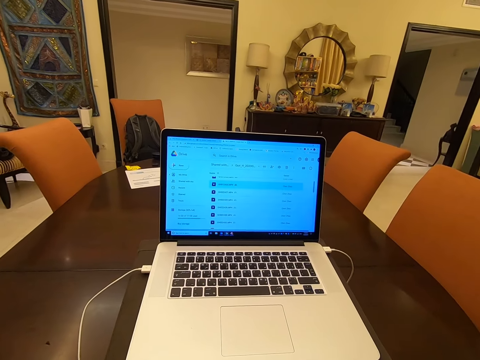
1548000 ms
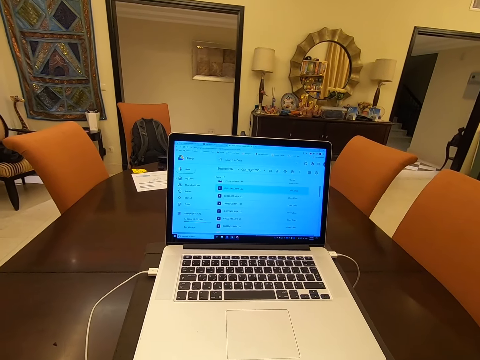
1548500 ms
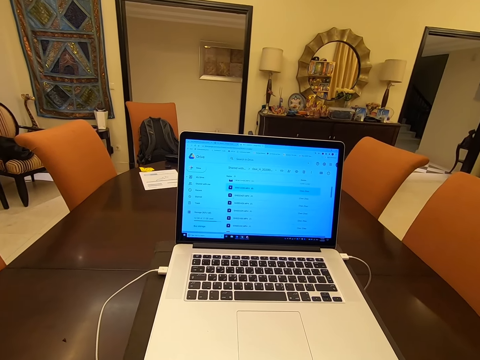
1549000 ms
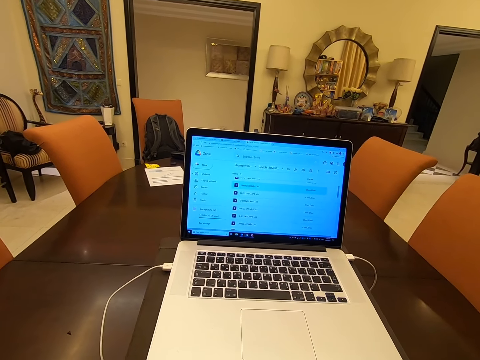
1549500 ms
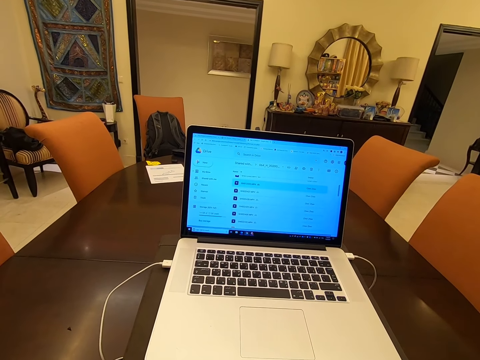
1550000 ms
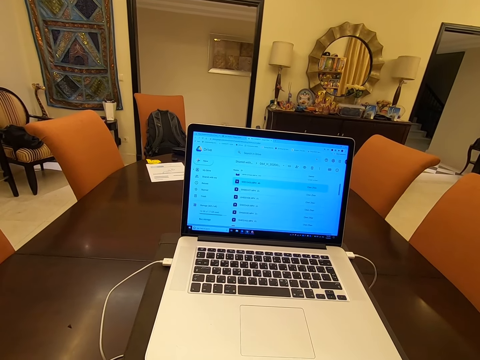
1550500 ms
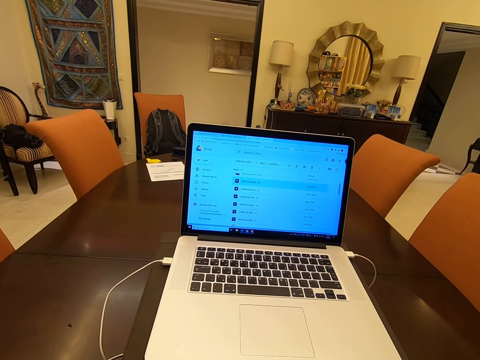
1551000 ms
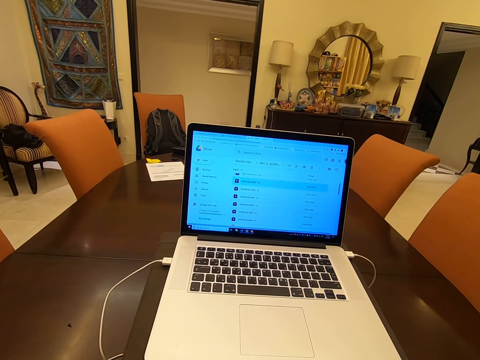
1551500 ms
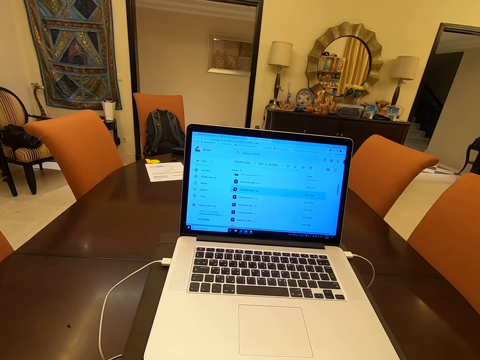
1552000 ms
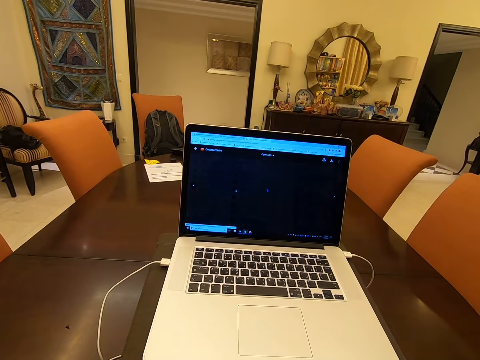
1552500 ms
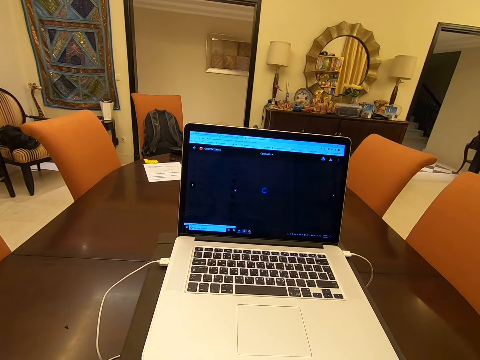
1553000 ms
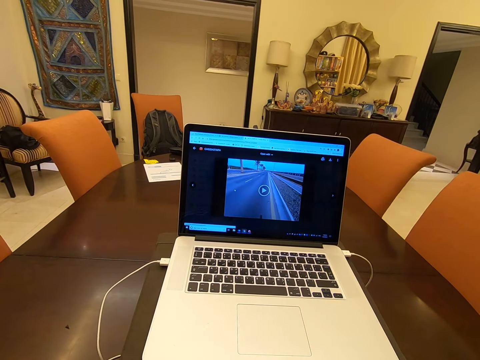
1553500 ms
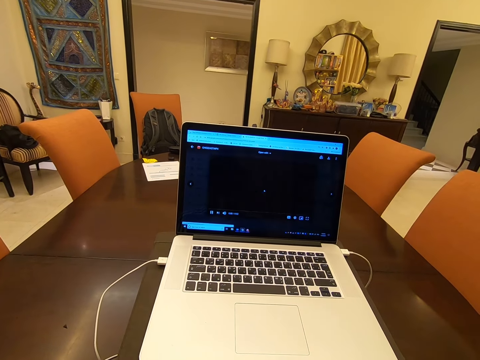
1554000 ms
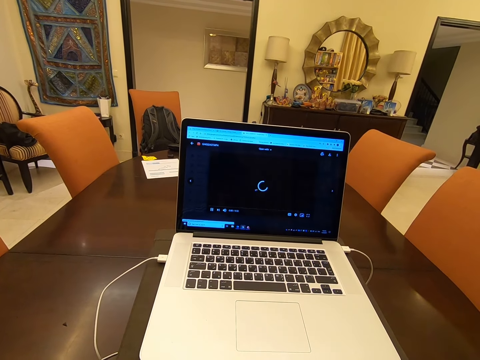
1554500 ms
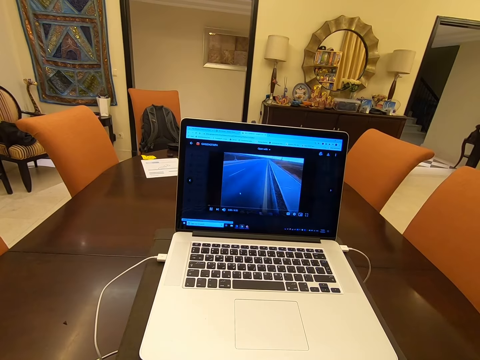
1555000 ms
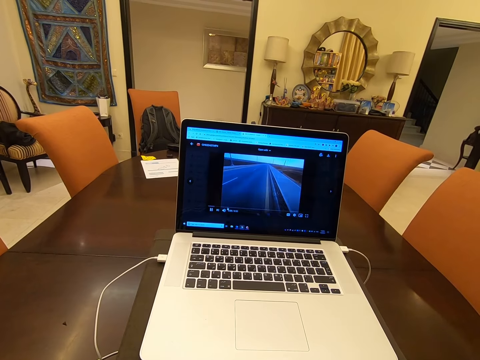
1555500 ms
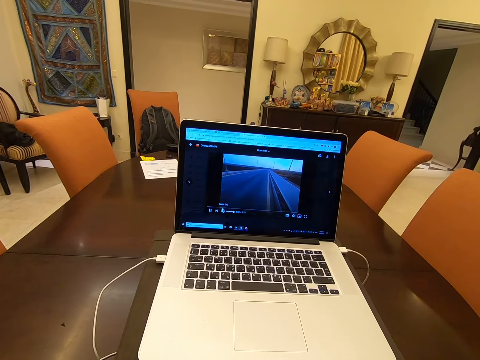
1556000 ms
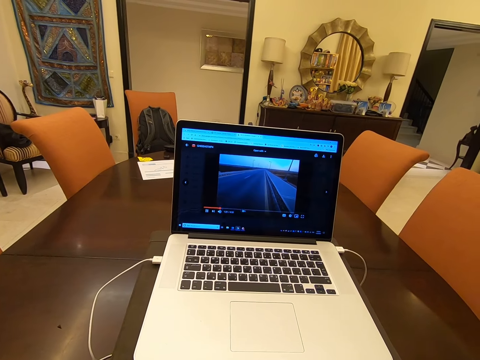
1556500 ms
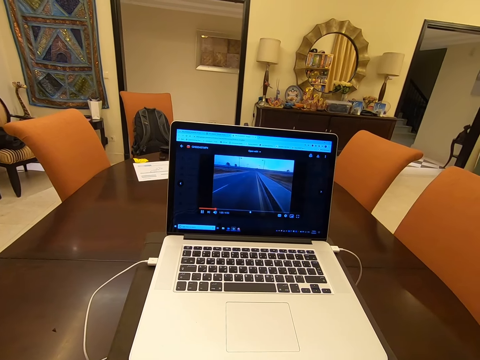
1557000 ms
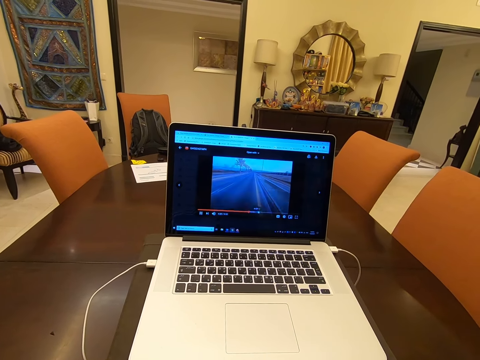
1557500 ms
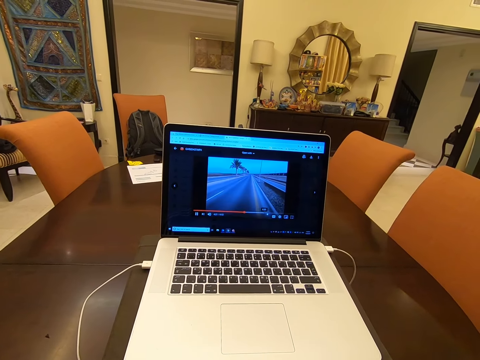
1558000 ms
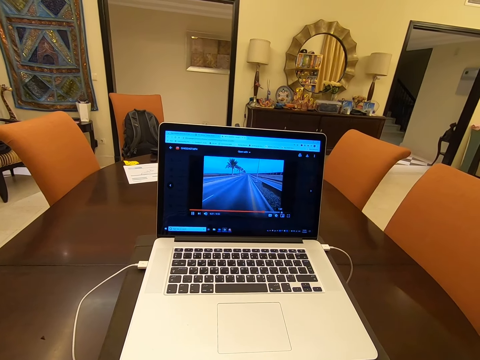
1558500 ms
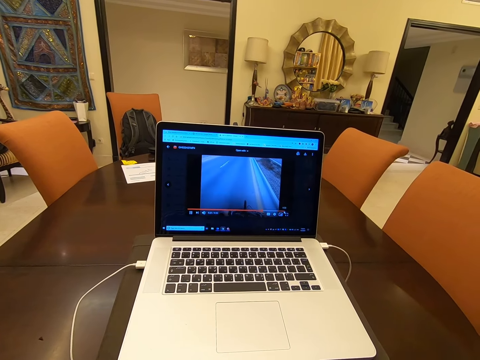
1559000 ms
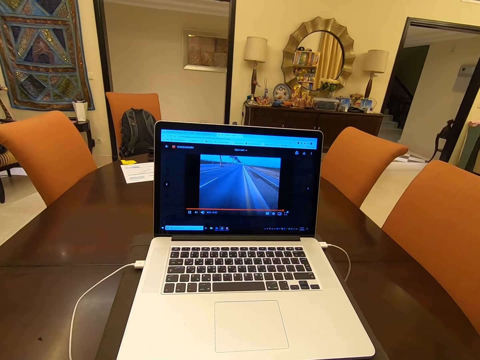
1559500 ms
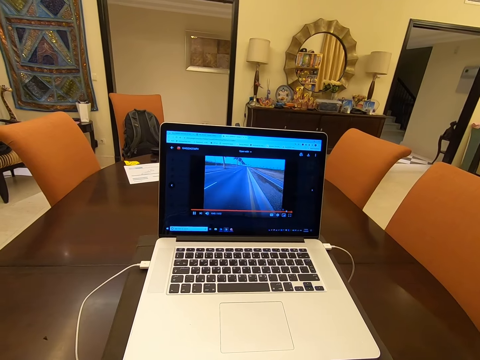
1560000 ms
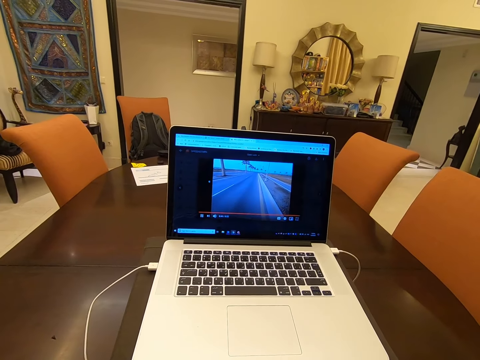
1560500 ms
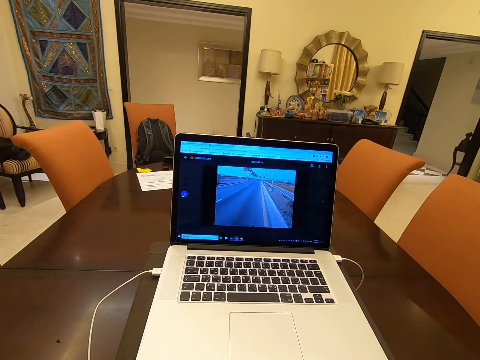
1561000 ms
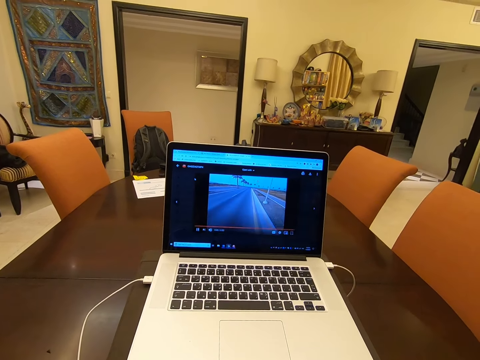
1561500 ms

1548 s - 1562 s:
The camera wearer scrolls the mouse. They watch the movie in the laptop.

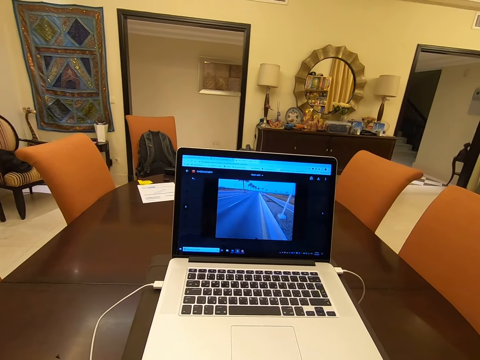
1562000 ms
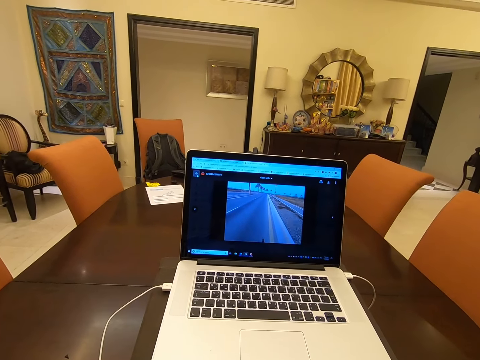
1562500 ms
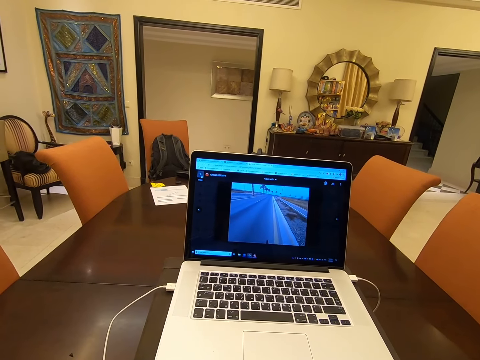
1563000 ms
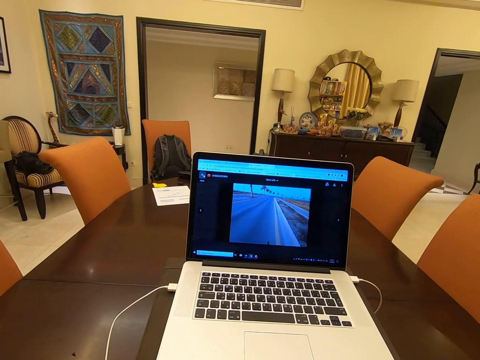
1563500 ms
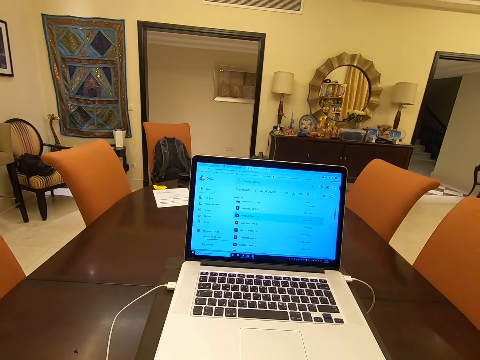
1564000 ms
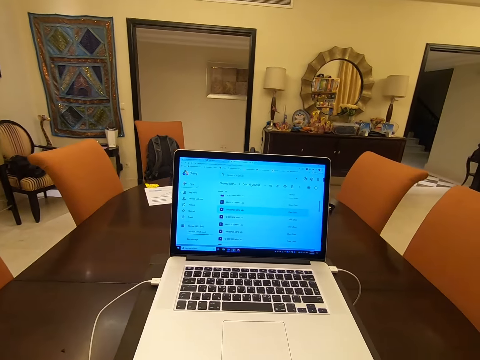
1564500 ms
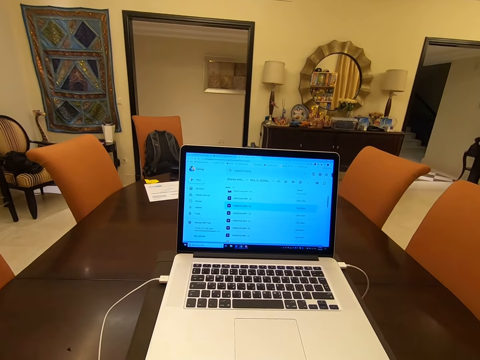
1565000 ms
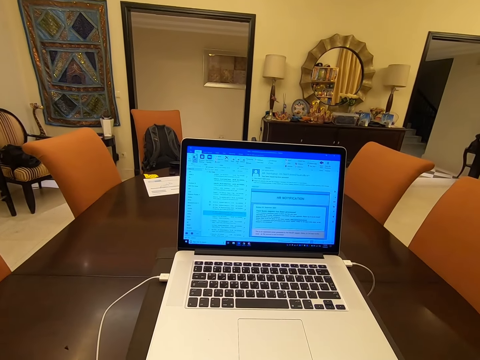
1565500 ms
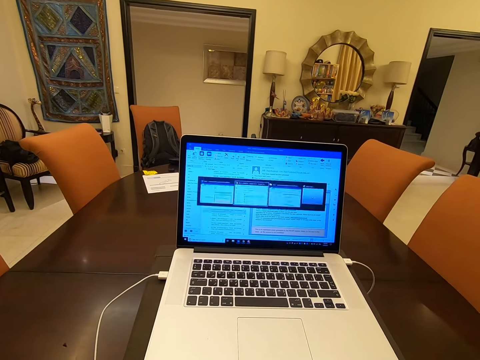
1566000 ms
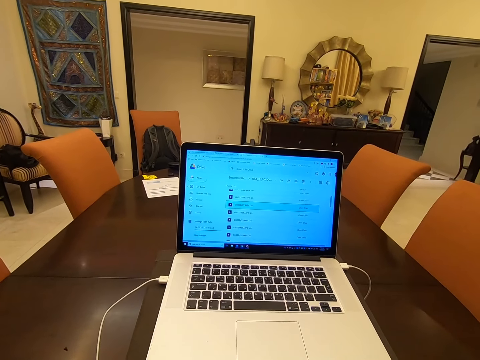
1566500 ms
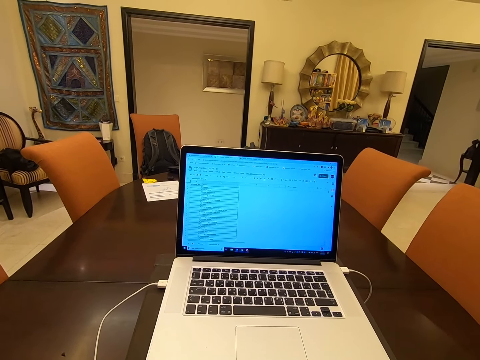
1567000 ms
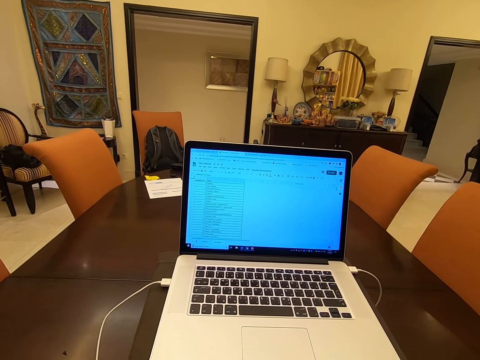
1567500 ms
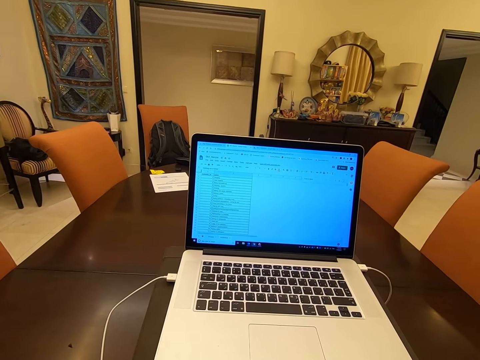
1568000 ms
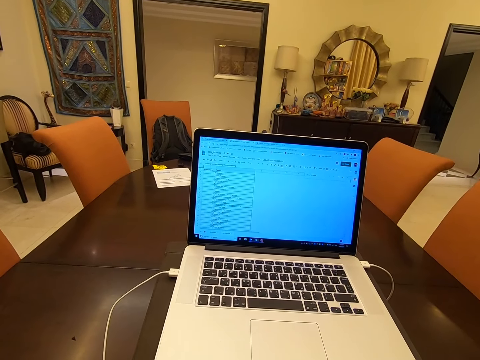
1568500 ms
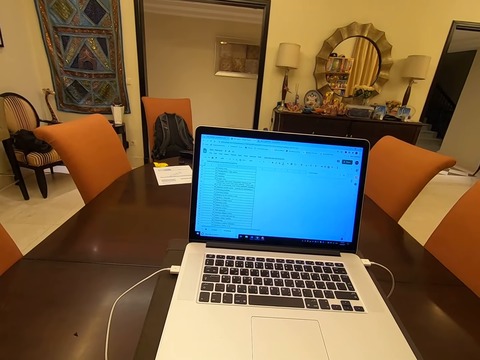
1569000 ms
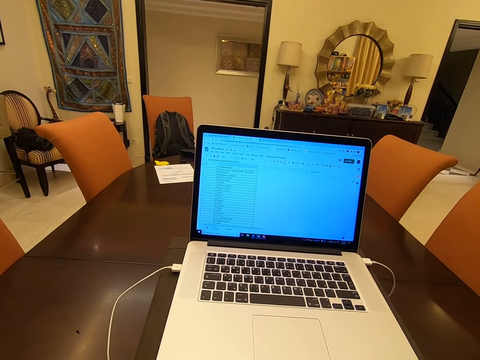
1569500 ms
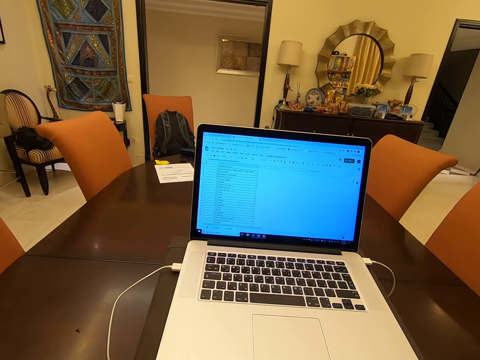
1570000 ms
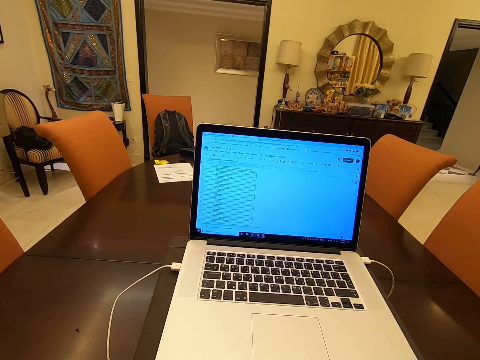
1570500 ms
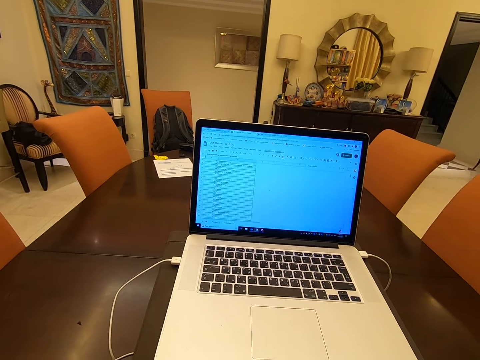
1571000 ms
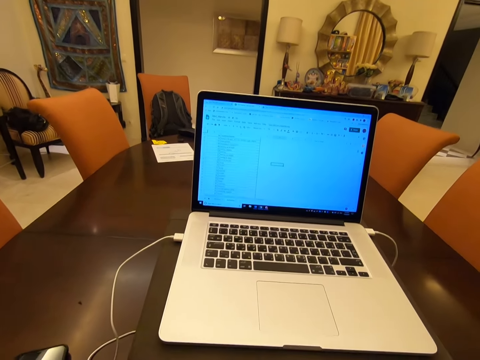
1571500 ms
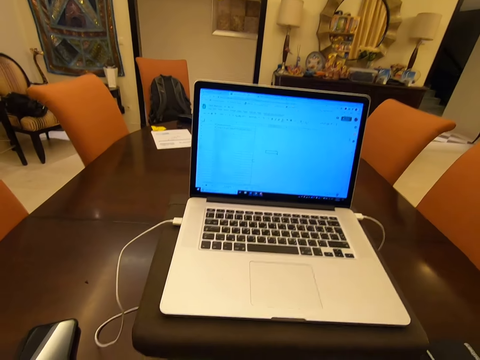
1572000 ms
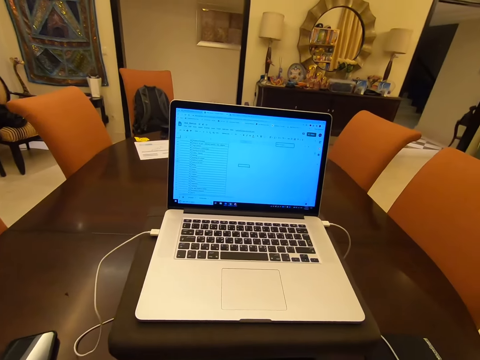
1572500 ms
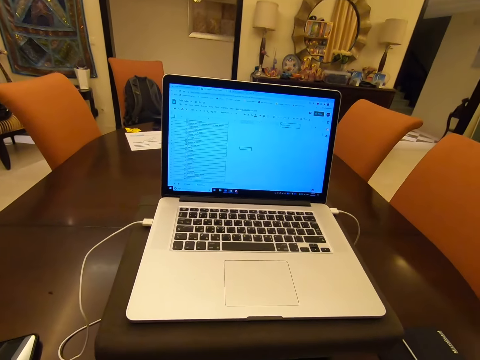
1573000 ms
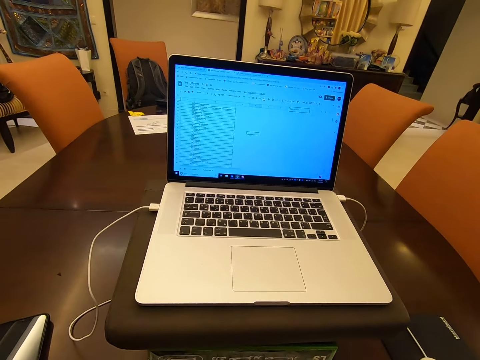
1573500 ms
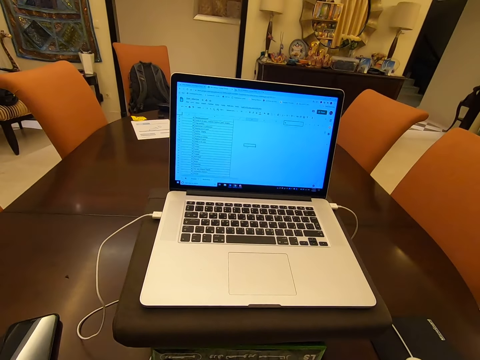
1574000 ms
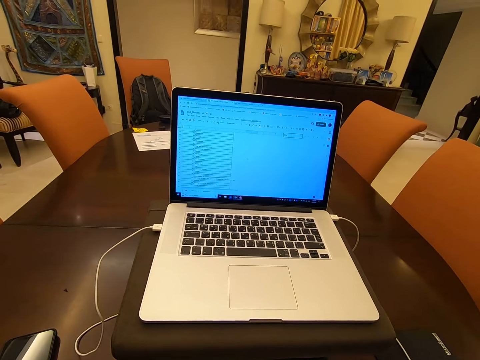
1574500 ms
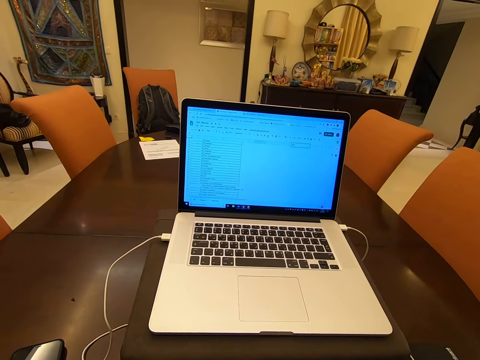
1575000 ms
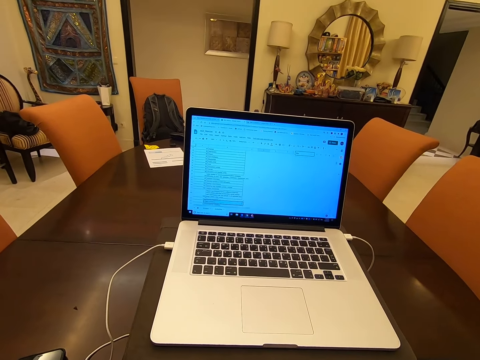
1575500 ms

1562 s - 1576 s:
The camera wearer moves the cursor on the laptop screen. They press the mouse. They stare at the laptop.
